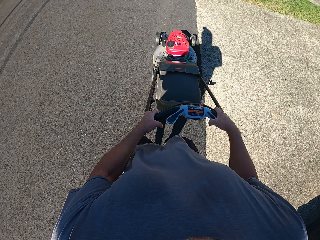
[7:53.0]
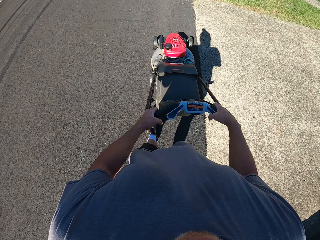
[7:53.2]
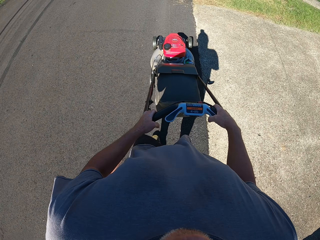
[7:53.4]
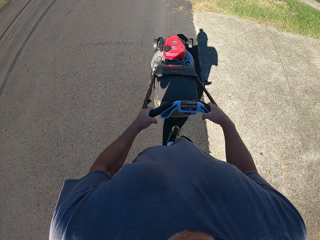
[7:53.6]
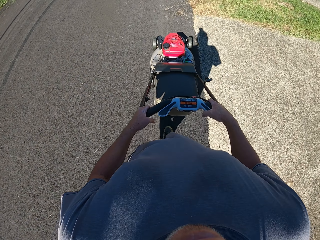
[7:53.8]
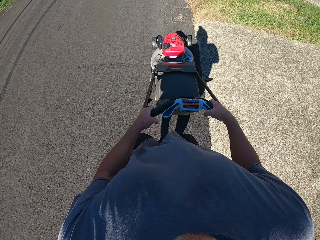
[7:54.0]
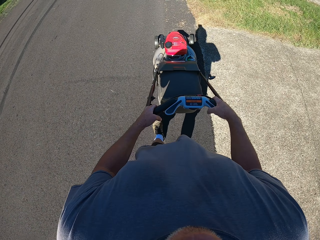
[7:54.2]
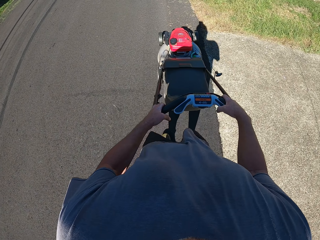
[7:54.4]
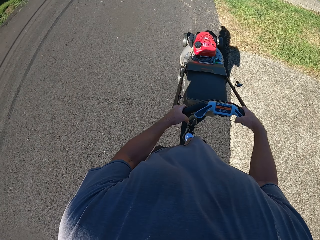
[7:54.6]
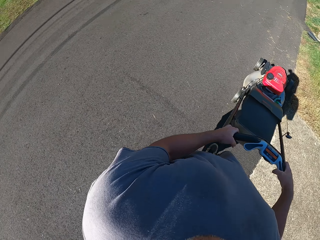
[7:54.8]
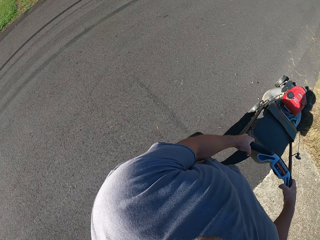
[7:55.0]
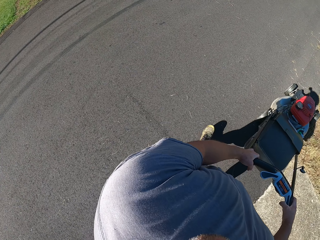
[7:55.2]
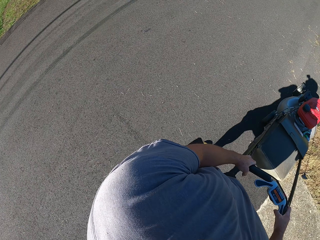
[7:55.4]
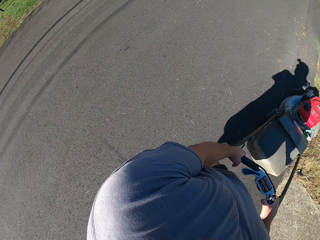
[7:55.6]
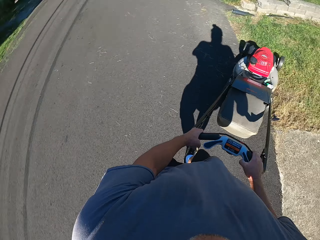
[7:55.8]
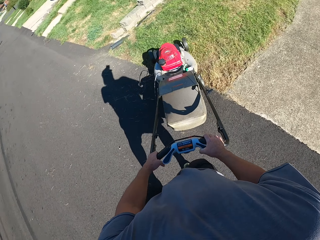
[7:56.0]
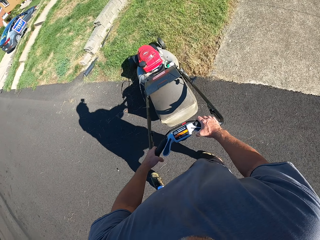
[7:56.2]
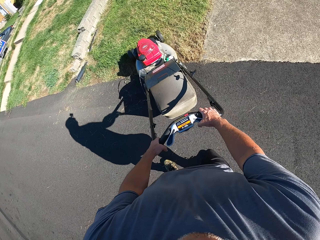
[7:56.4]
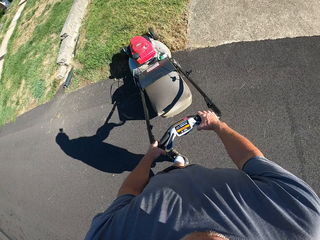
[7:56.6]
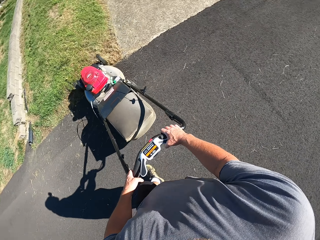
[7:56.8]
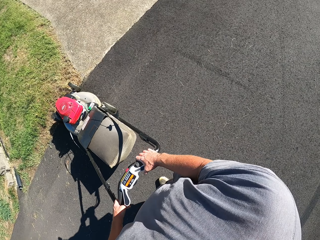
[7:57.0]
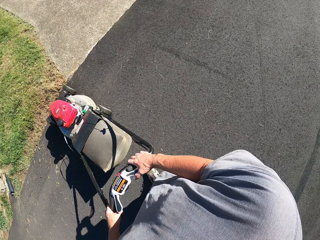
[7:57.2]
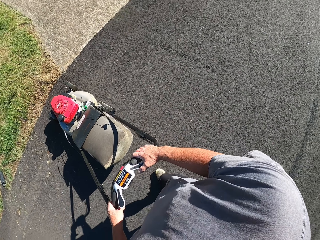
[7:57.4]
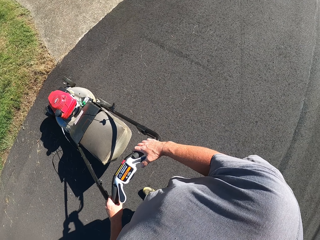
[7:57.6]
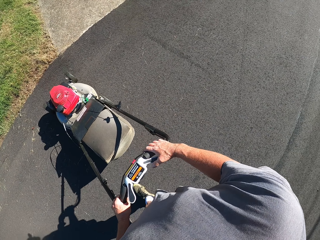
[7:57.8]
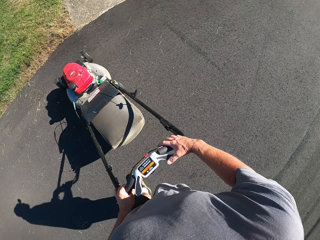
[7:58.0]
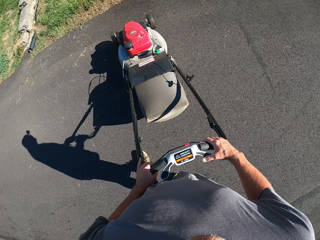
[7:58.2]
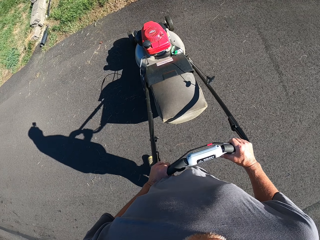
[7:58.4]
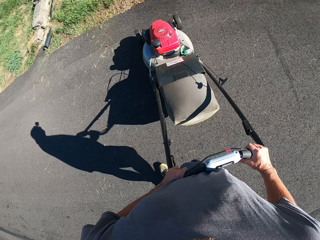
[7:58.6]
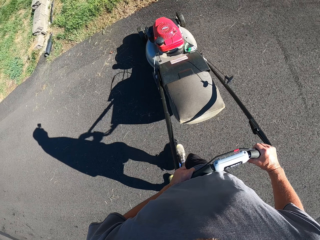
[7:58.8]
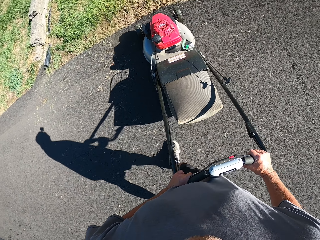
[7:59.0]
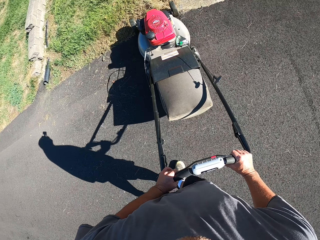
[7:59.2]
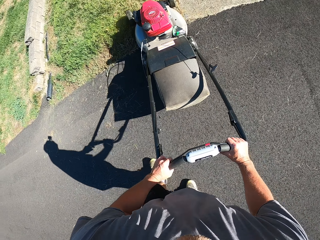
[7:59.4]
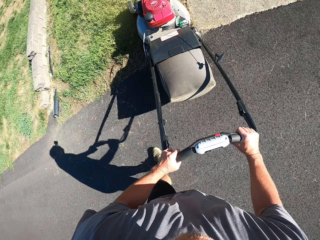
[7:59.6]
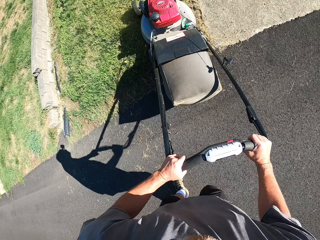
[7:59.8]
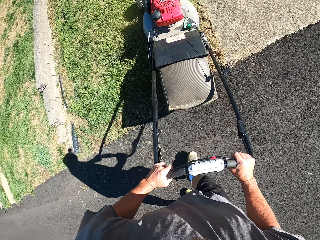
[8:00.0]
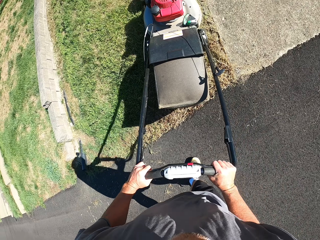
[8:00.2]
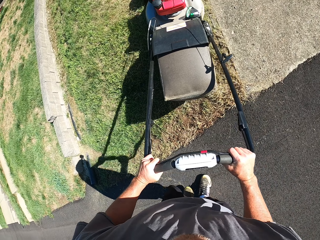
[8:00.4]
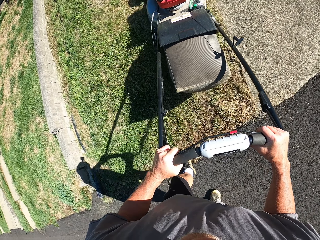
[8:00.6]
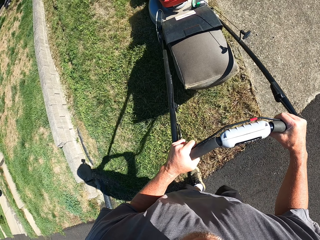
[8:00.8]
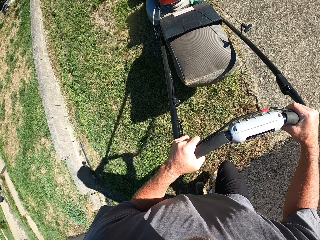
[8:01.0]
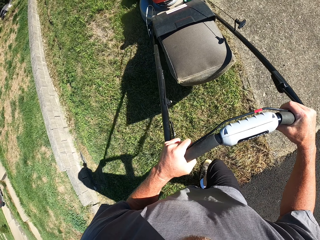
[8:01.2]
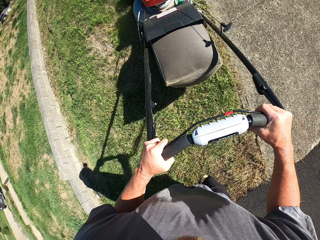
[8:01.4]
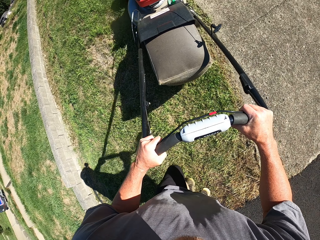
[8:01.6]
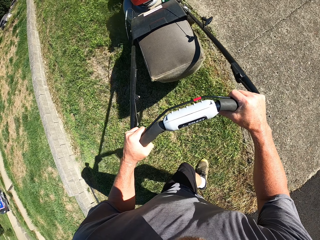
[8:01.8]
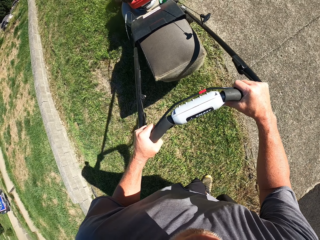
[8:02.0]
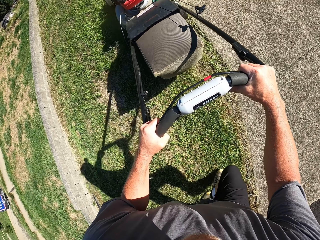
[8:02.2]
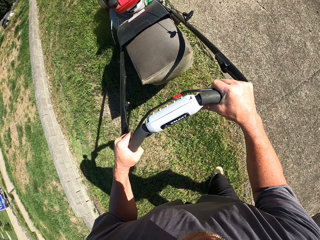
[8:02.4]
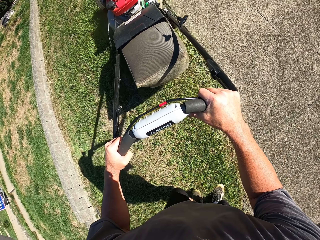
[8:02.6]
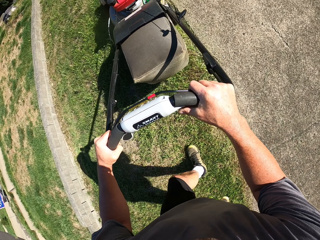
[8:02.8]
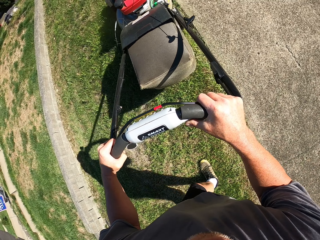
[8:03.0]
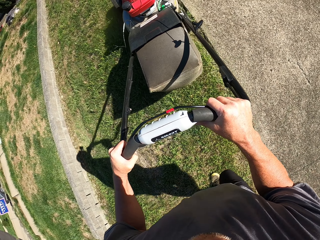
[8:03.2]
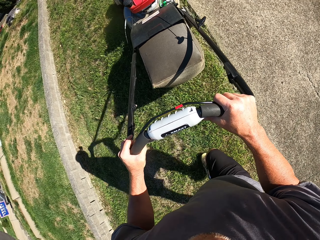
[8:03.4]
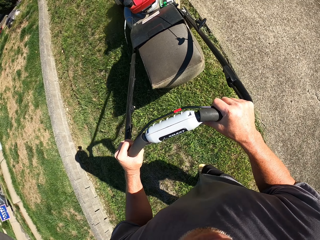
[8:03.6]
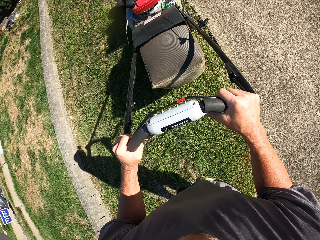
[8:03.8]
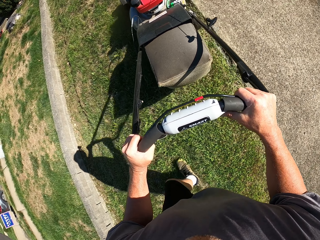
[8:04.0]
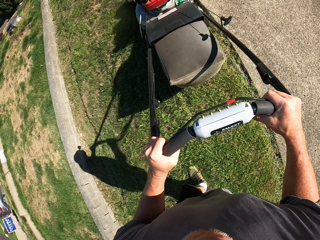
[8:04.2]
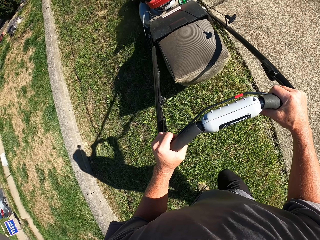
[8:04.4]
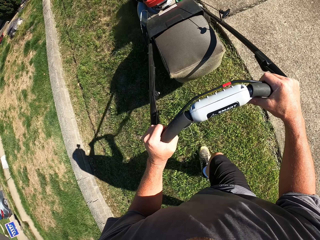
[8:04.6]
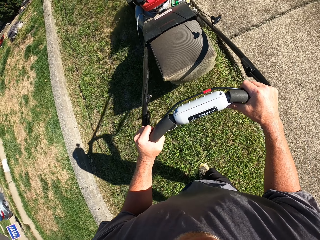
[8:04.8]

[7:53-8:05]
The camera wearer trims grass on the side of the driveway with the lawn mower.

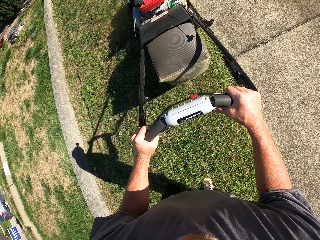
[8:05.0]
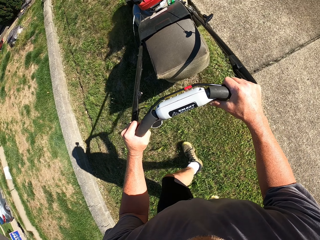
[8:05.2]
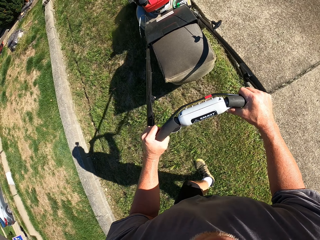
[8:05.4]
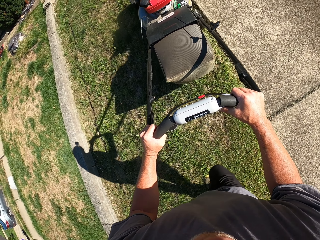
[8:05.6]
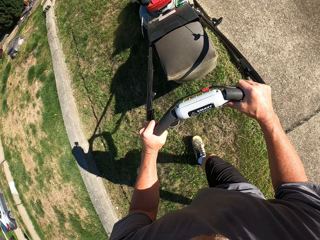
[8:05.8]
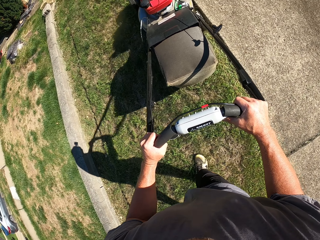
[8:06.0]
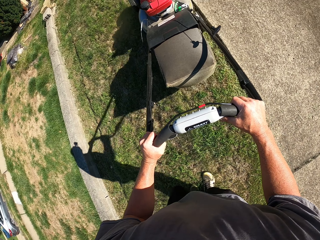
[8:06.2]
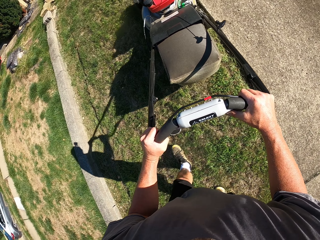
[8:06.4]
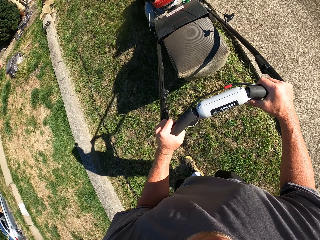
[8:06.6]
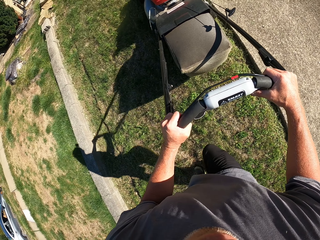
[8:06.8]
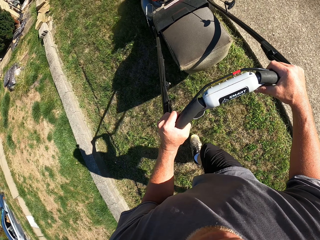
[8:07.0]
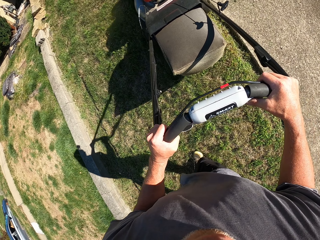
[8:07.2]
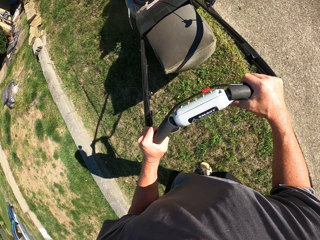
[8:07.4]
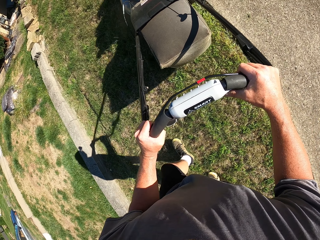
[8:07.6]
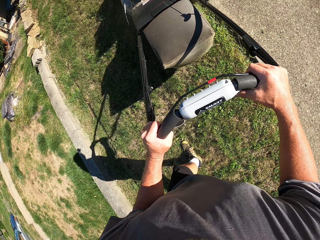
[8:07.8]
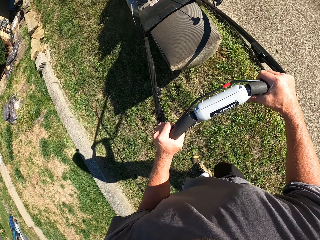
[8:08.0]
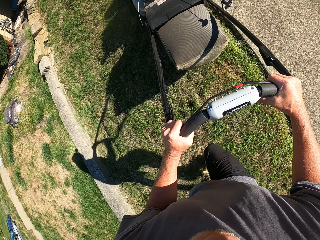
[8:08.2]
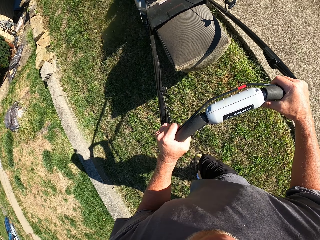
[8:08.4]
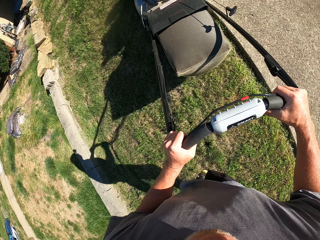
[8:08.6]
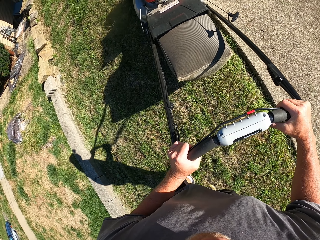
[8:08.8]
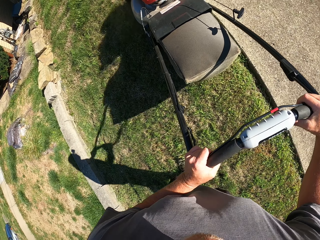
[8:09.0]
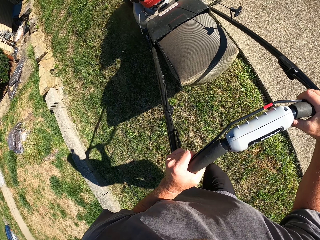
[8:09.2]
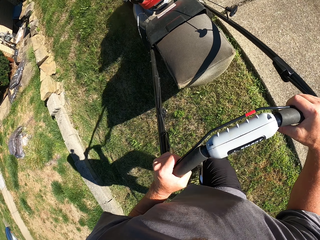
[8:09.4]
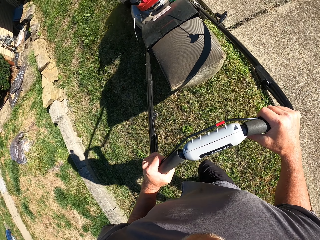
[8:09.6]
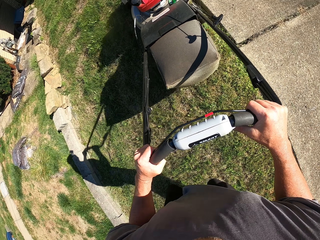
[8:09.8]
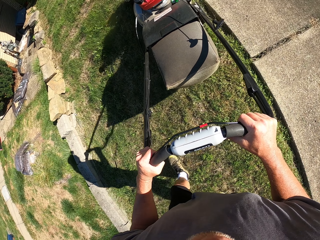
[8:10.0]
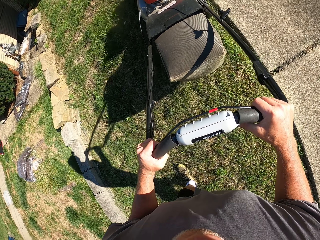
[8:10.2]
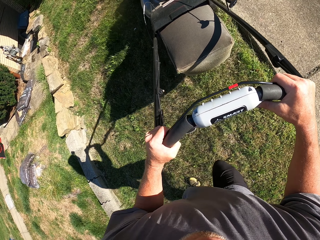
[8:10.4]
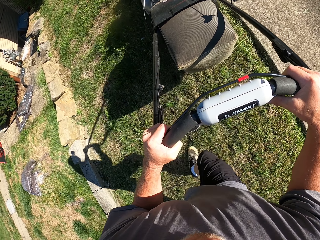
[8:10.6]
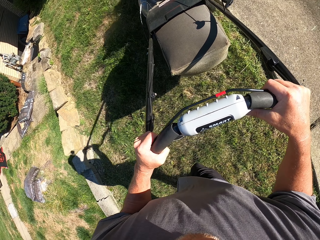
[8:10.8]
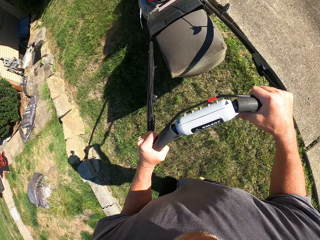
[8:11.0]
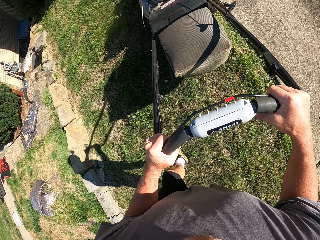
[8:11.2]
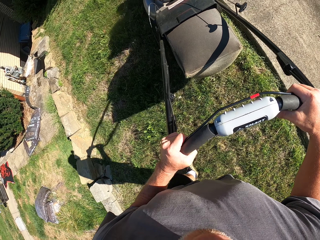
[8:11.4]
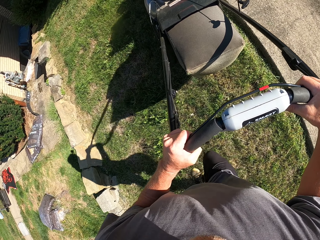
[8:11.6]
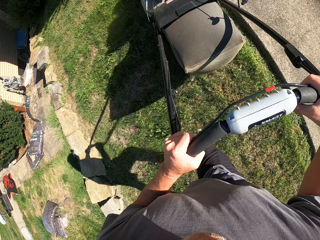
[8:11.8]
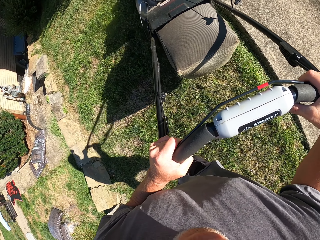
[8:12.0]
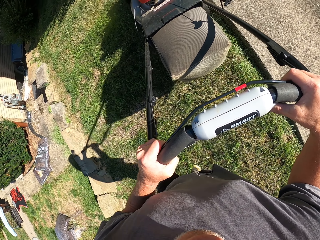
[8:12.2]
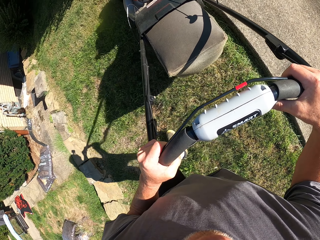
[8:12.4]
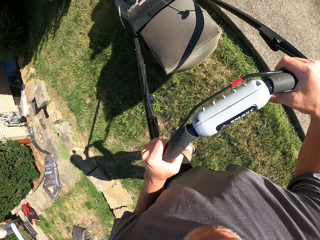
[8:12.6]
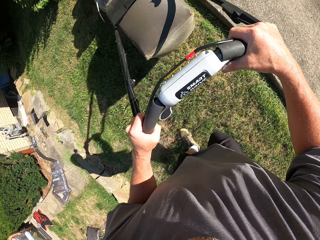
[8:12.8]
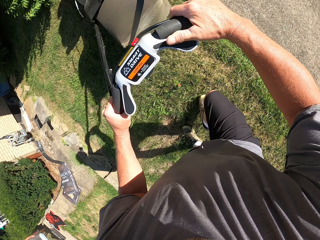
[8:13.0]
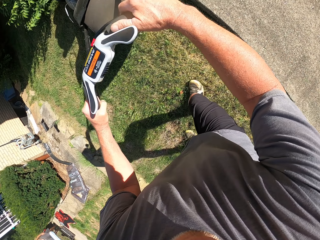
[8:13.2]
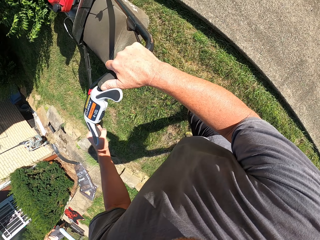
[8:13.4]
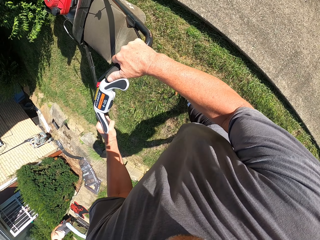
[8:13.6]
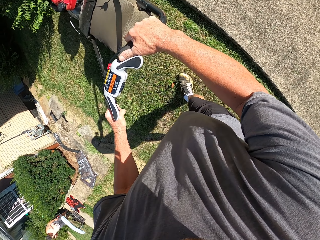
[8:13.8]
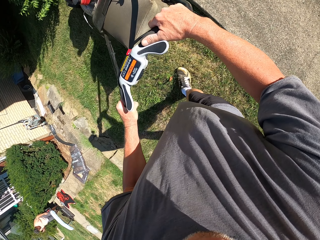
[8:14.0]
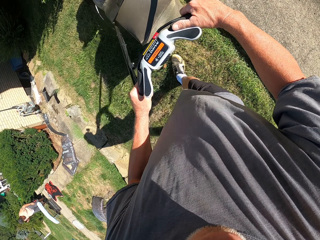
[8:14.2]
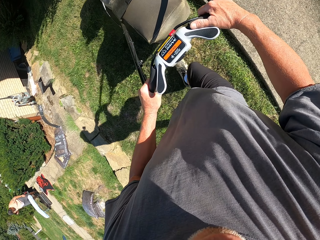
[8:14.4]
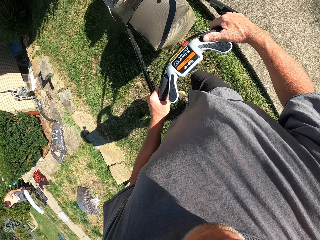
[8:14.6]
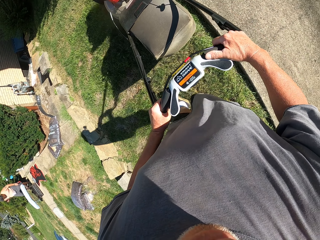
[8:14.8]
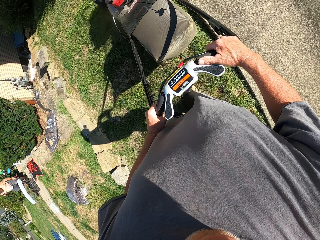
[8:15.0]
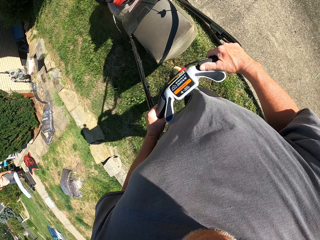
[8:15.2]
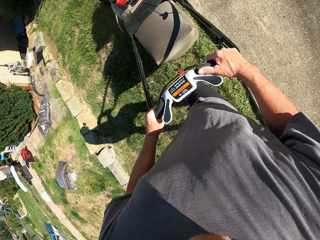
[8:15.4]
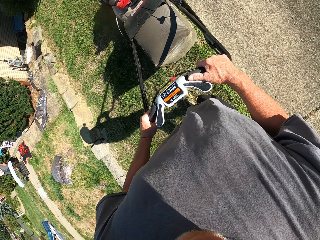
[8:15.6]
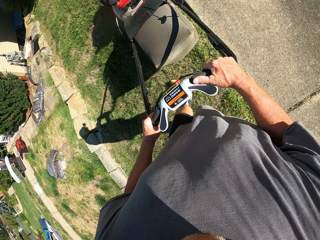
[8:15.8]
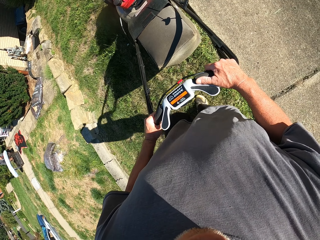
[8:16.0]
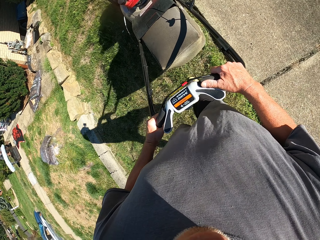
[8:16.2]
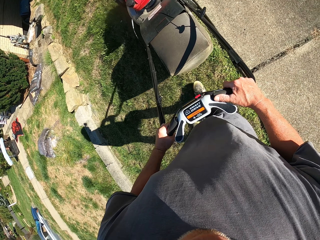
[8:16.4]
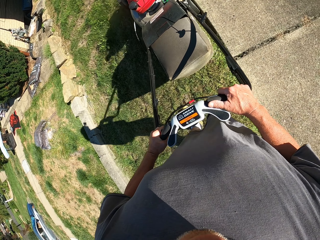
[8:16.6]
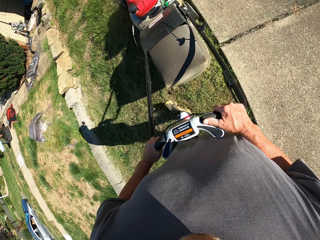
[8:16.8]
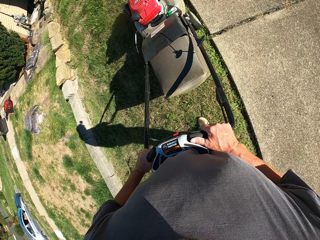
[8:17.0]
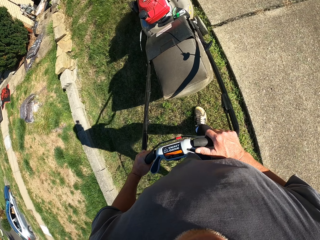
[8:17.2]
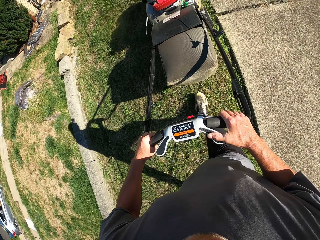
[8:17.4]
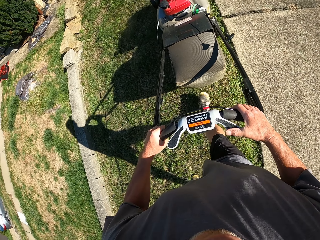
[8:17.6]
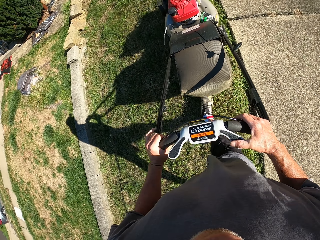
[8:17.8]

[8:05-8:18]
The camera wearer moves backwards.
